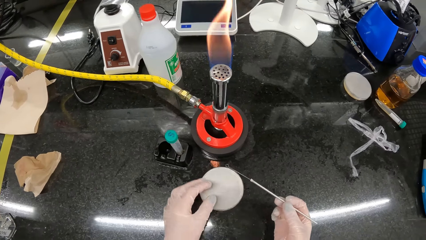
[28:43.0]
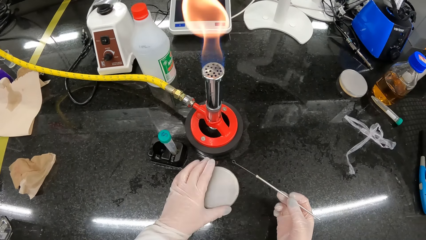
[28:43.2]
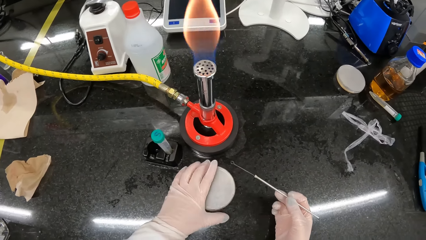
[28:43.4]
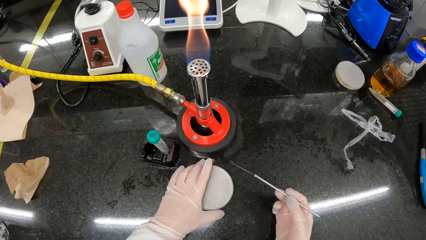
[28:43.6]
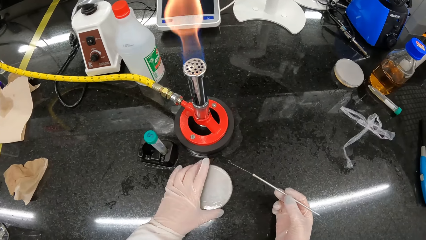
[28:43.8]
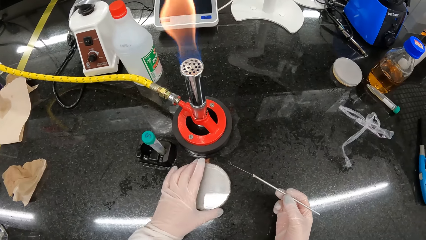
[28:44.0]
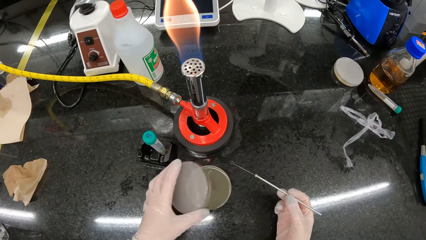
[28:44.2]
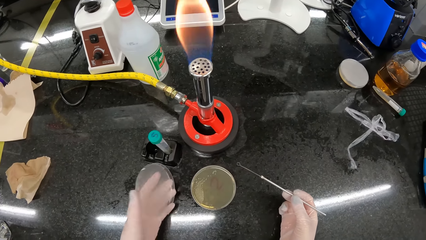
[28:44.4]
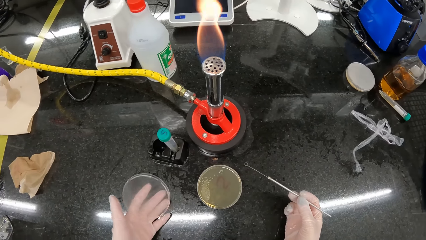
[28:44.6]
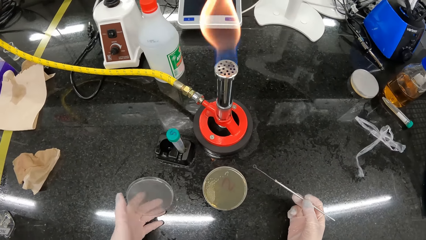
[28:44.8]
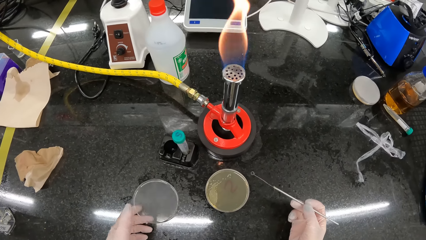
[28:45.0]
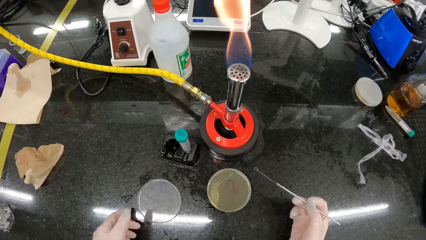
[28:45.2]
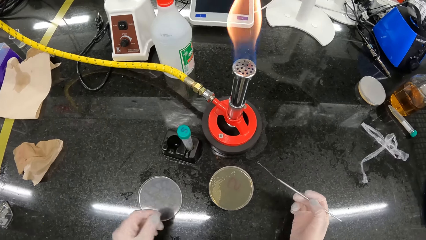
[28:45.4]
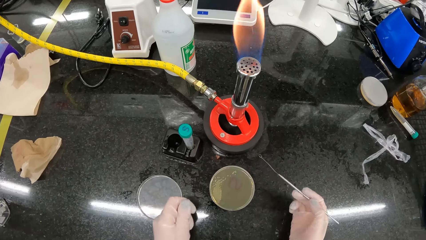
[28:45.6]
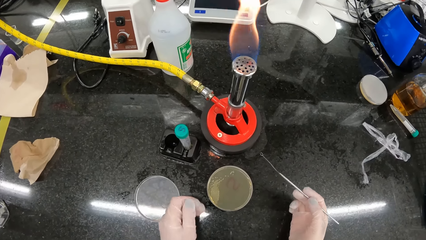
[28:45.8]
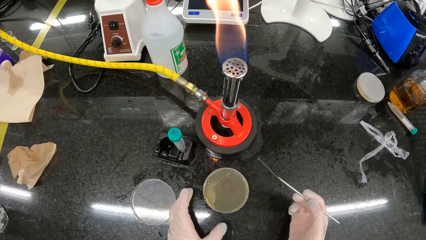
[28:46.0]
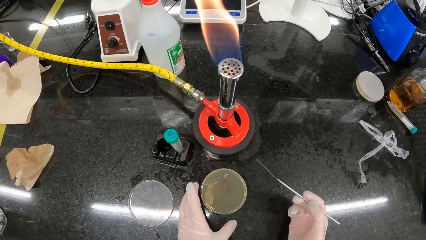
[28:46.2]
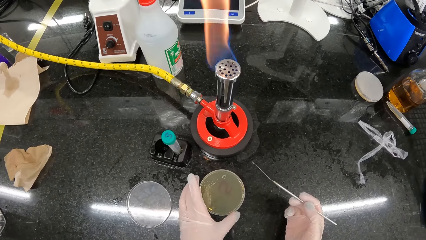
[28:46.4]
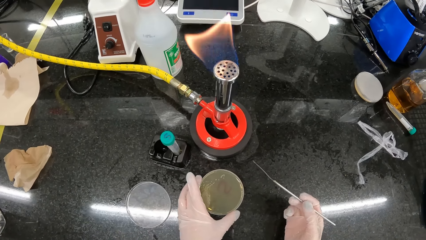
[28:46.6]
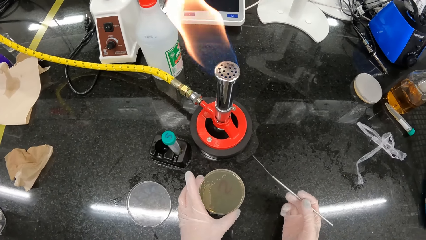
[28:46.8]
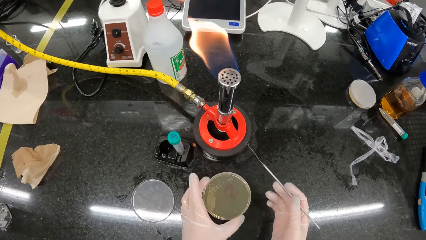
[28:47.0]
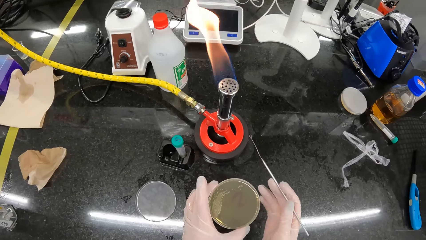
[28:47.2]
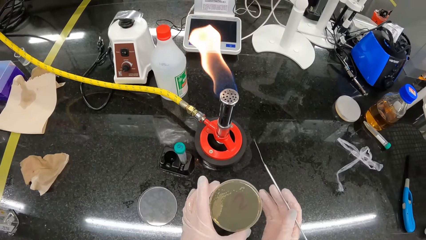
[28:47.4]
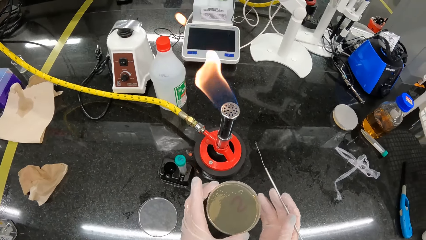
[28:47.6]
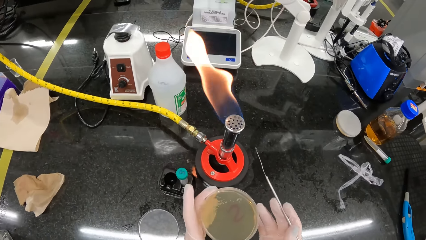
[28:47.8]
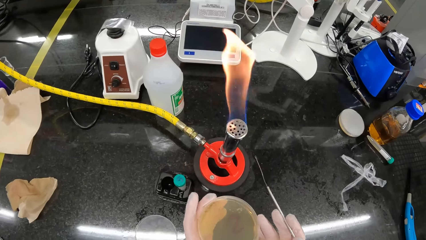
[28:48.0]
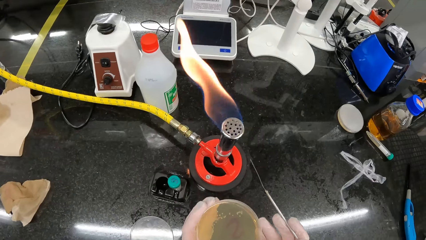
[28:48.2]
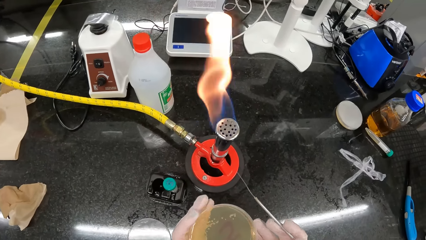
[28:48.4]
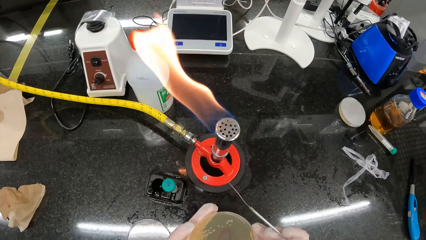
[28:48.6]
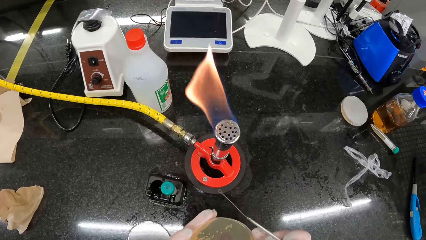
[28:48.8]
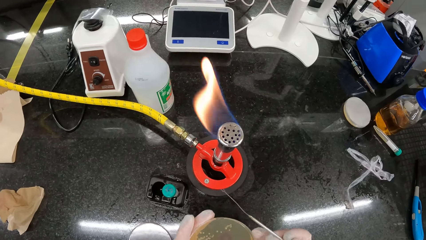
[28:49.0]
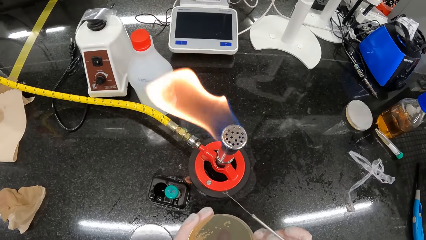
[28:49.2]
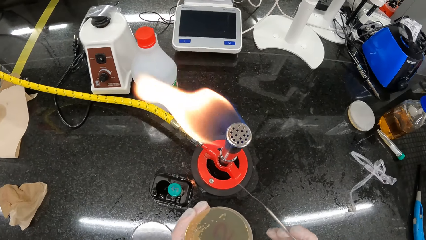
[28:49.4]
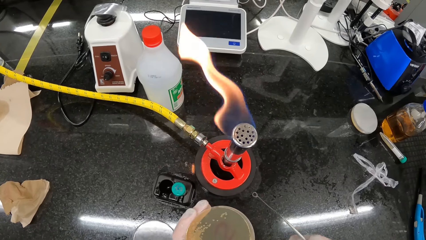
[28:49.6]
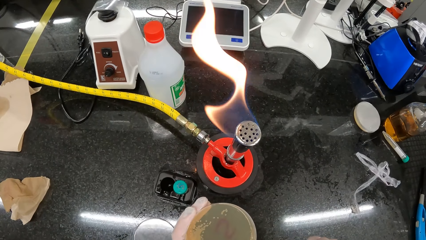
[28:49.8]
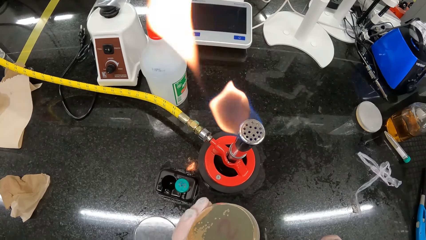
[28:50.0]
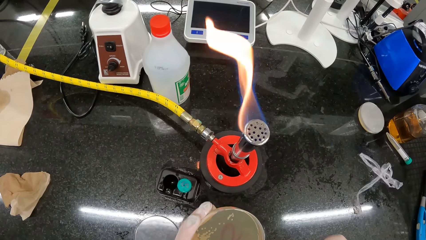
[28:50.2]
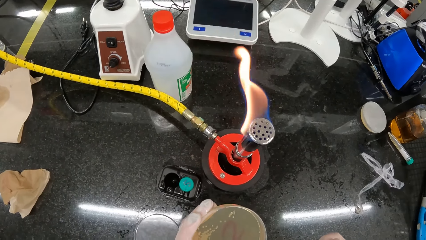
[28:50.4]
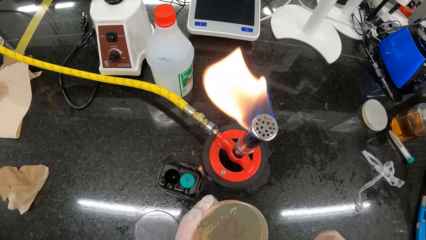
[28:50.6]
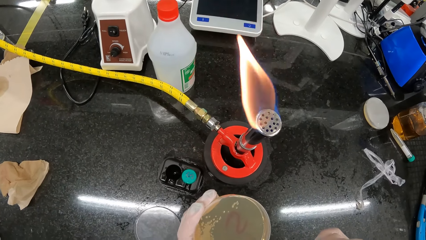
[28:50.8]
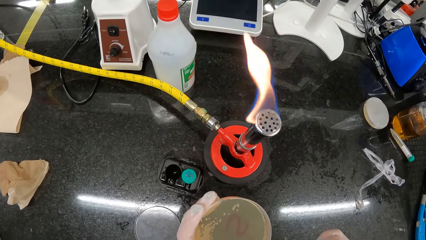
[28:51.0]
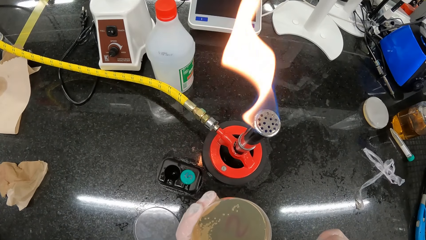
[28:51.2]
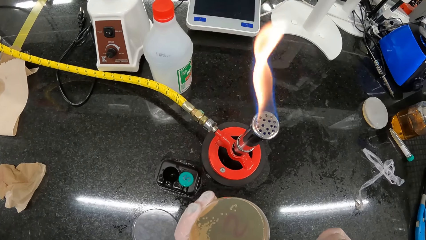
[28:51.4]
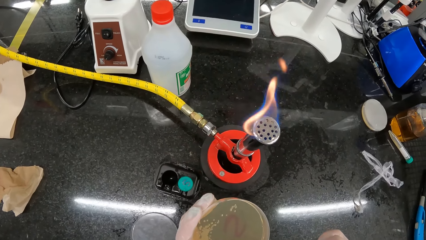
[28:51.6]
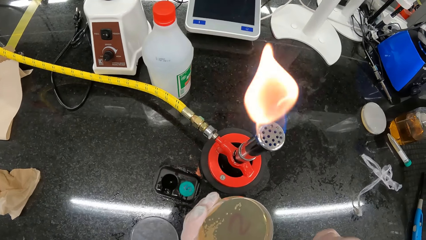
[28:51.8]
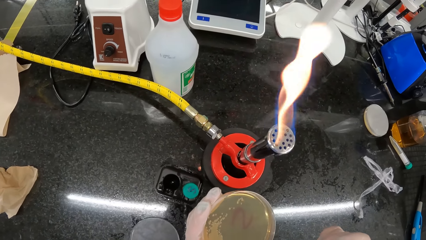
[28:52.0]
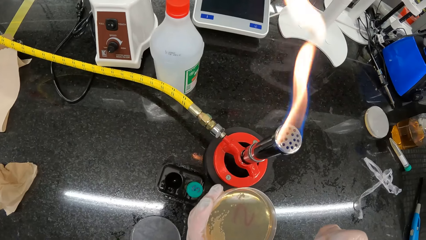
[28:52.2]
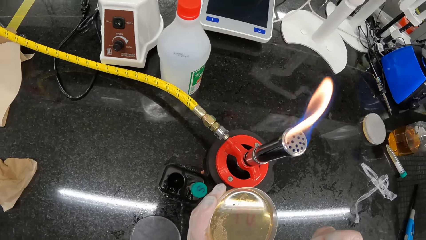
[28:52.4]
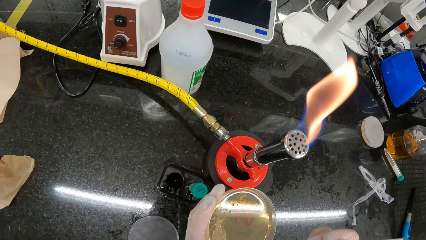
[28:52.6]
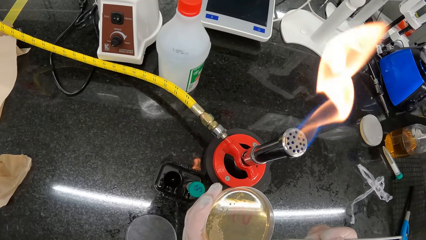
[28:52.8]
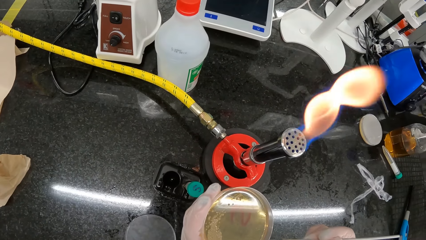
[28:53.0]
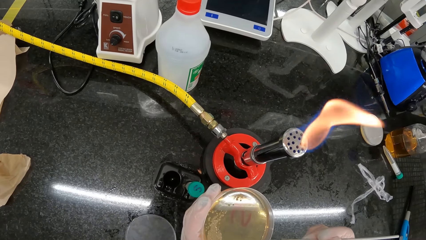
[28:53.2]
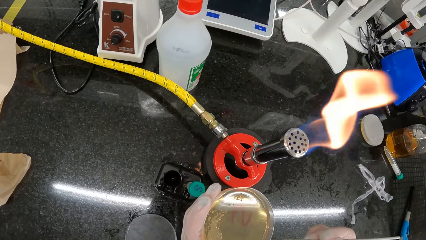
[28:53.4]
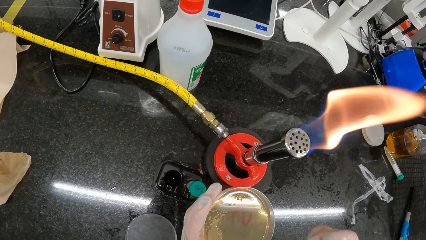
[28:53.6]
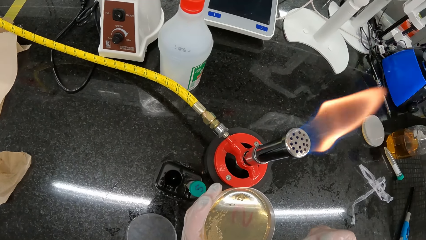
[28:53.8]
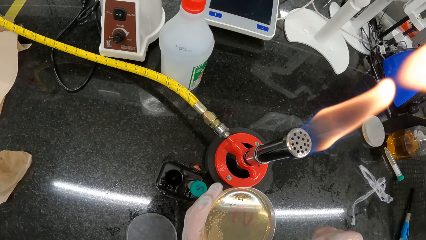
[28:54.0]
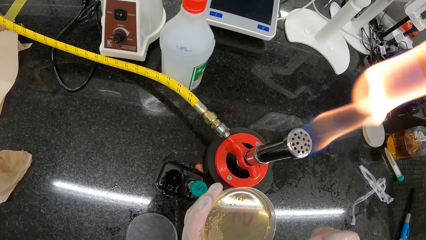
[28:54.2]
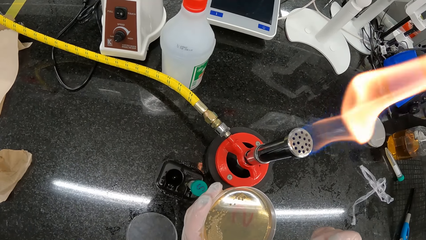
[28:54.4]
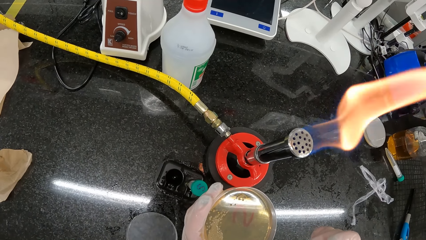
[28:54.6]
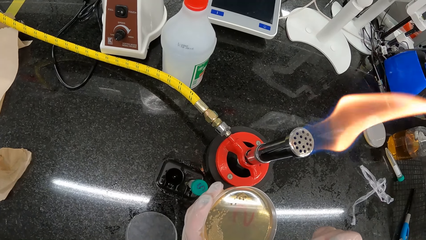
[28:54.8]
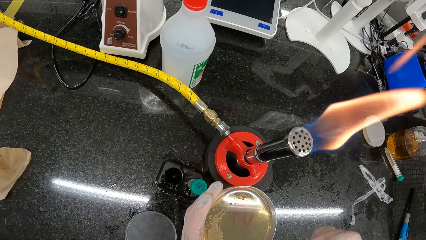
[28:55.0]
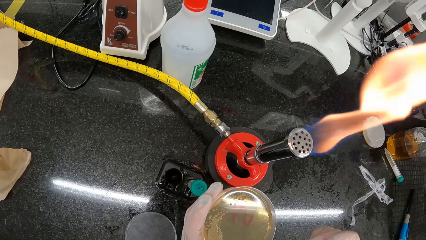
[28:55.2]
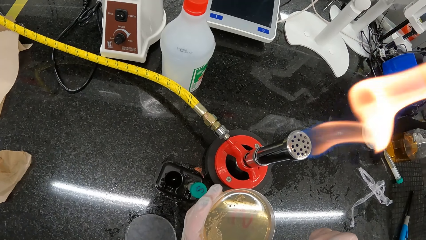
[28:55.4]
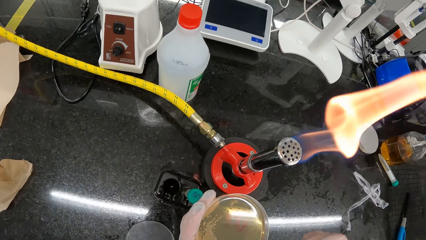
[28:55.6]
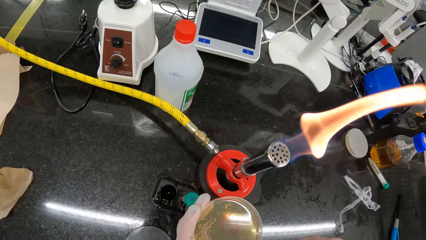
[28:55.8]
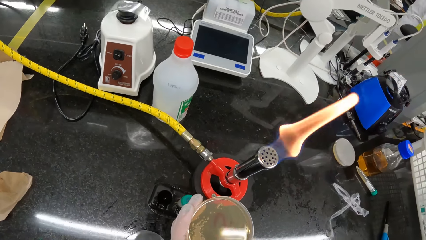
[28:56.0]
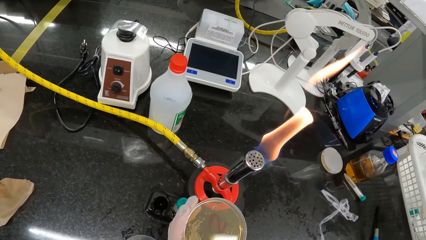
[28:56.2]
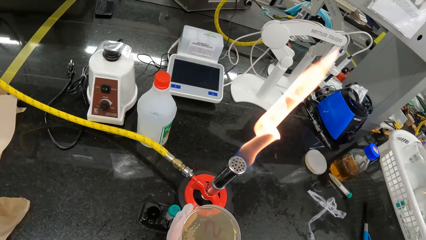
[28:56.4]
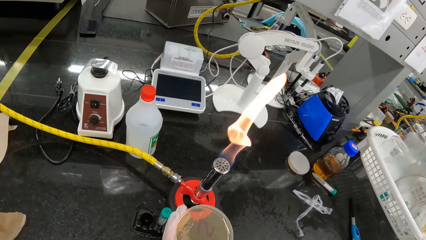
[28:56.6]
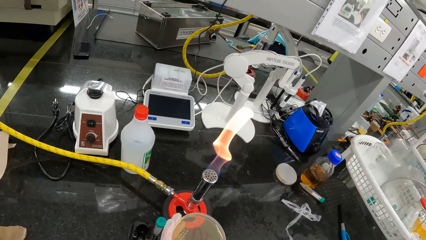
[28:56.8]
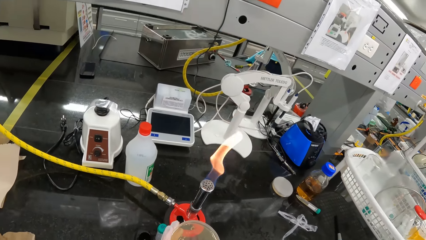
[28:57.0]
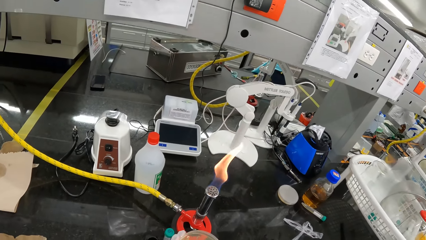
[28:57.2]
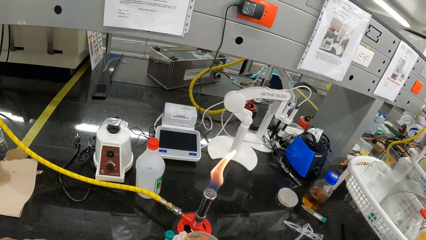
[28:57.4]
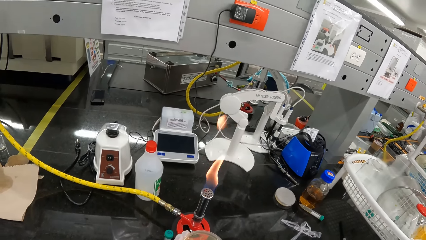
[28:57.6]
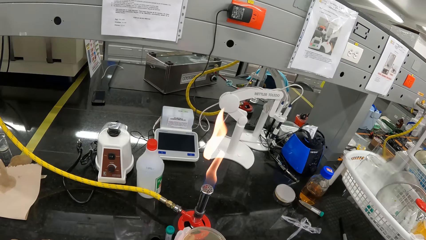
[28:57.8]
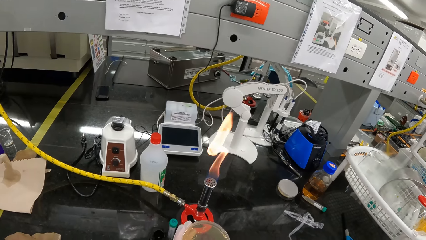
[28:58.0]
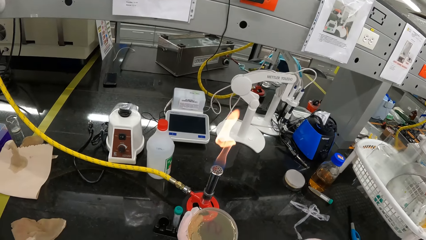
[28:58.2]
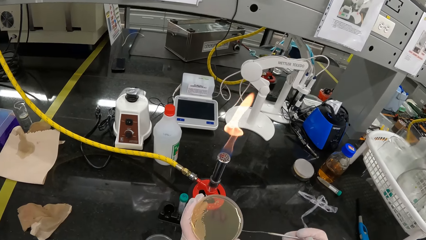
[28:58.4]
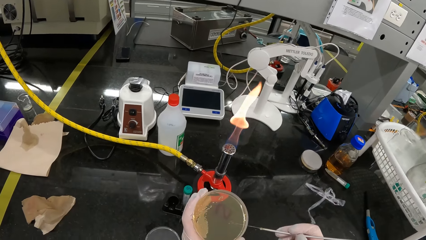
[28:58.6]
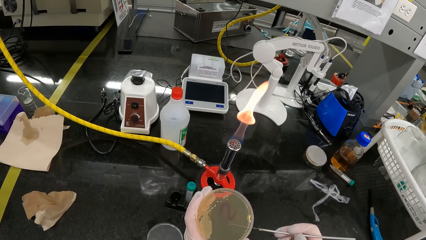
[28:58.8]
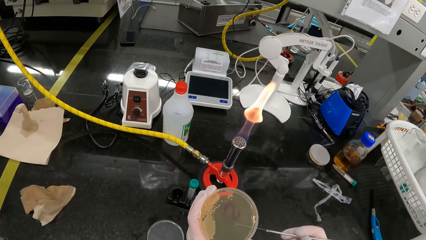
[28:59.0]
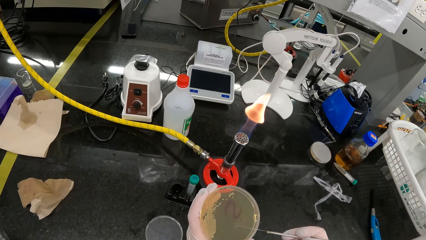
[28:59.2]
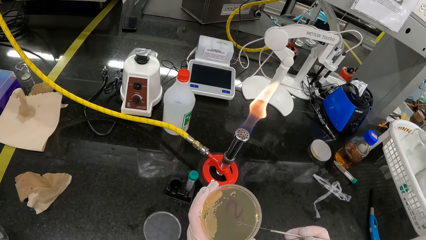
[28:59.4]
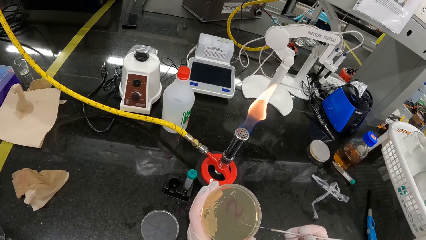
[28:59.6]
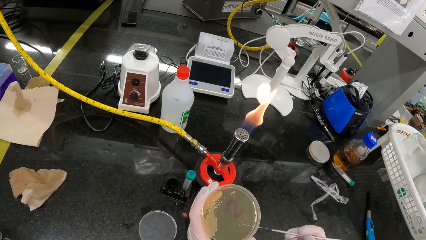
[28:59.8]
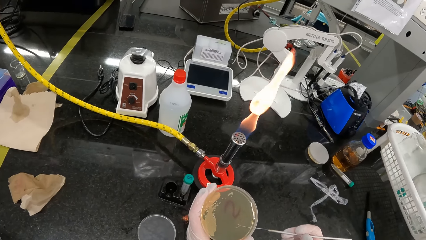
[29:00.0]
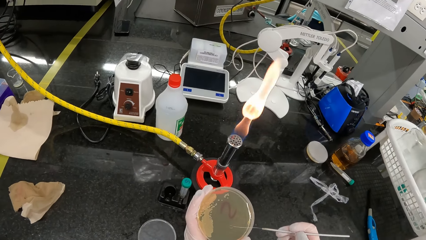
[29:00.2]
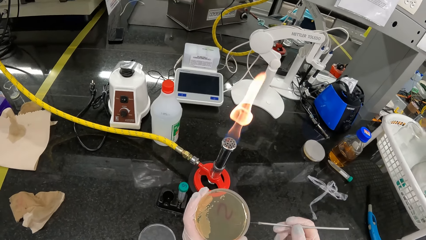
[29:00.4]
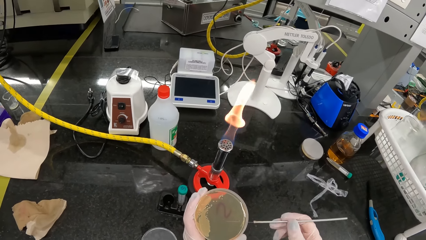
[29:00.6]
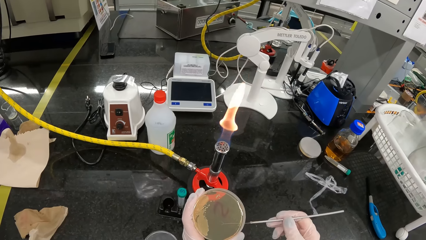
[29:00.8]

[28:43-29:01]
The camera wearer opens the lid of the petri dish with her left hand. She takes the bottle. She puts the lid of the petri dish in her left hand on the table. She picks up the petri dish with her left hand. She adjusts the petri dish in her left hand with her right hand. She streaks an agar in the petri dish in her left hand with the wire loop in her right hand. She dips the wire in the solution. A laboratory technician walks away from the water bath.
